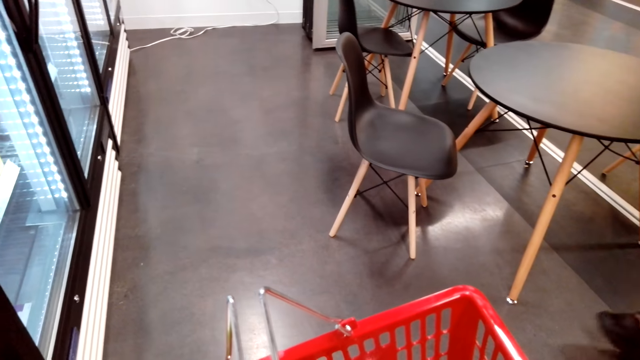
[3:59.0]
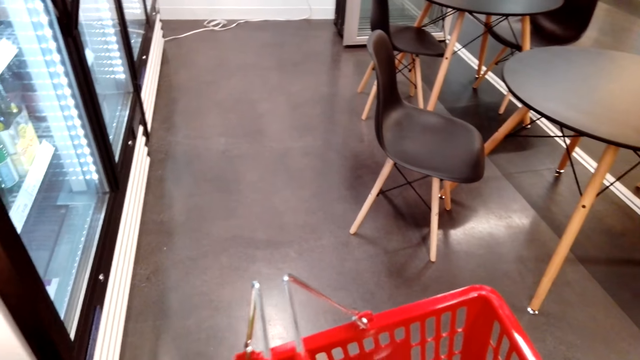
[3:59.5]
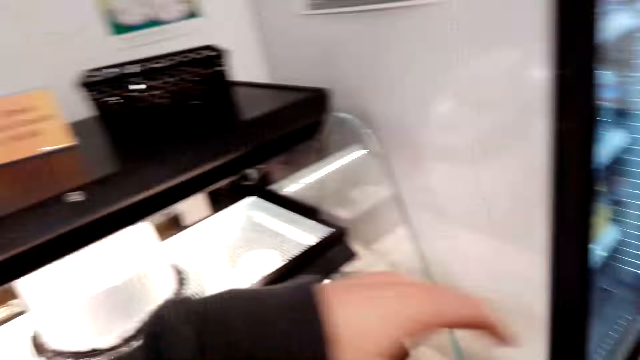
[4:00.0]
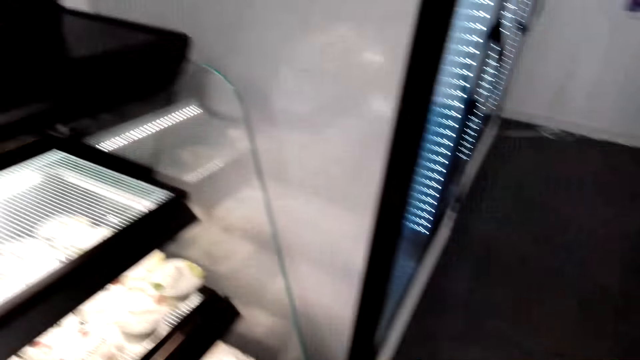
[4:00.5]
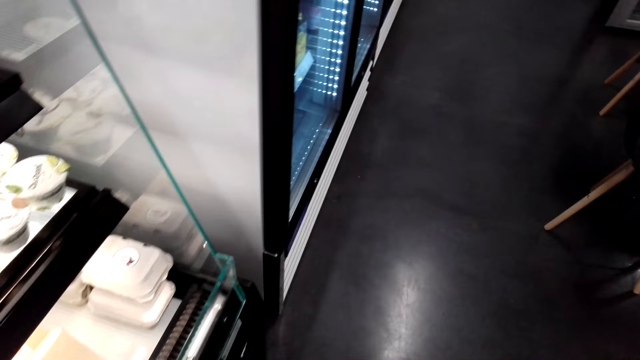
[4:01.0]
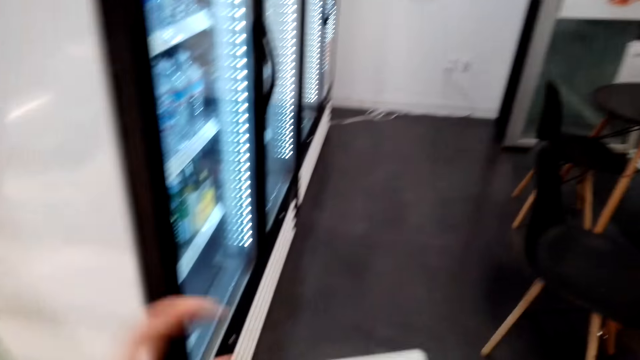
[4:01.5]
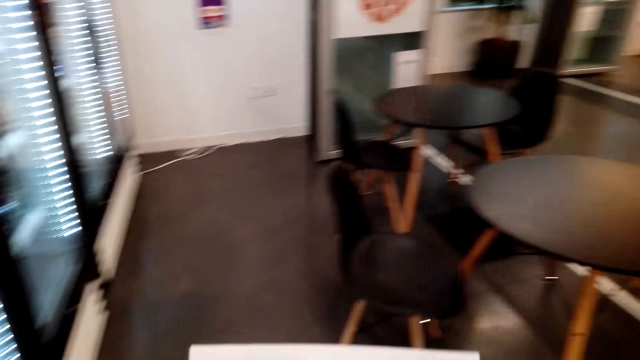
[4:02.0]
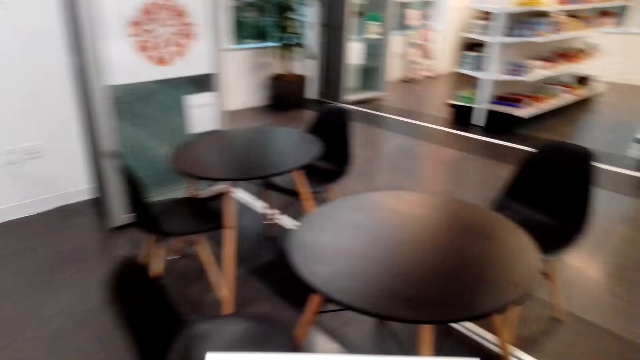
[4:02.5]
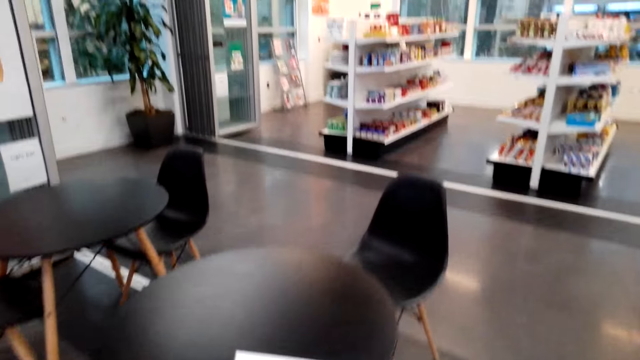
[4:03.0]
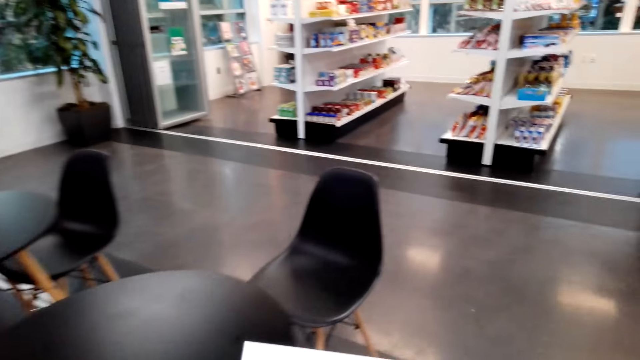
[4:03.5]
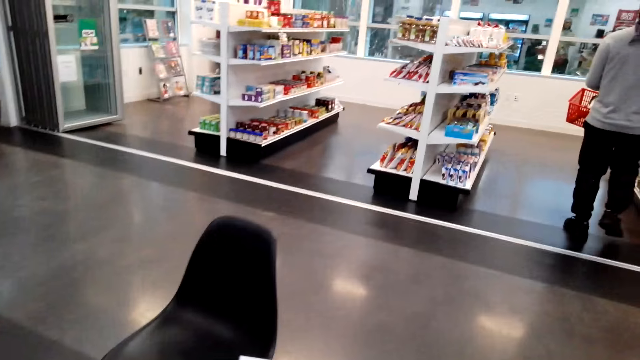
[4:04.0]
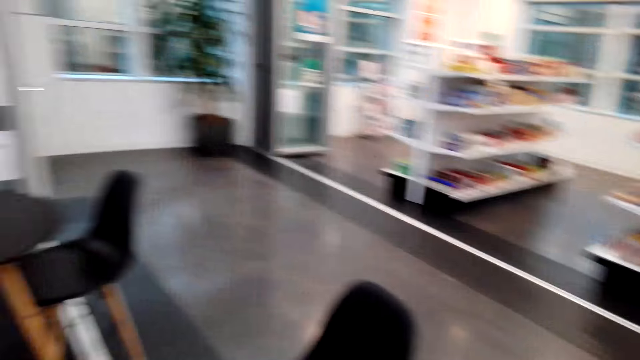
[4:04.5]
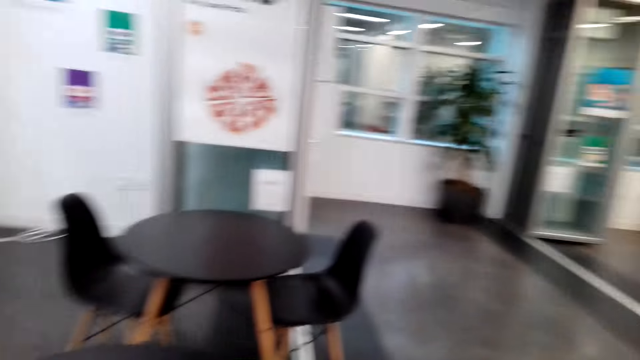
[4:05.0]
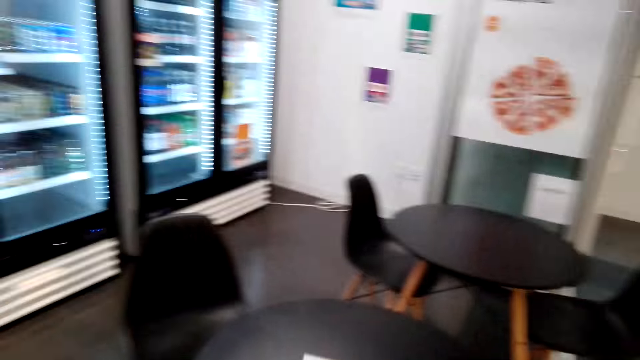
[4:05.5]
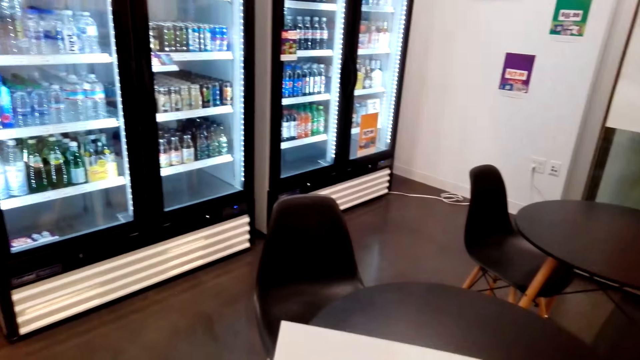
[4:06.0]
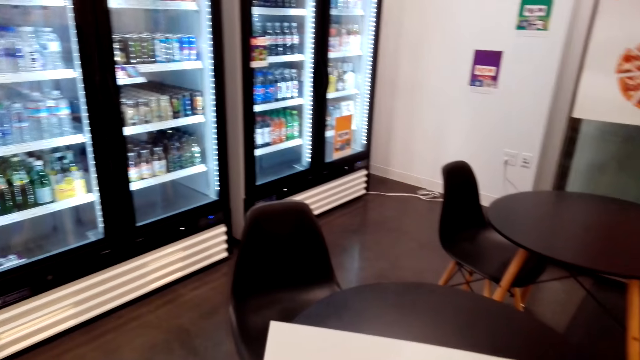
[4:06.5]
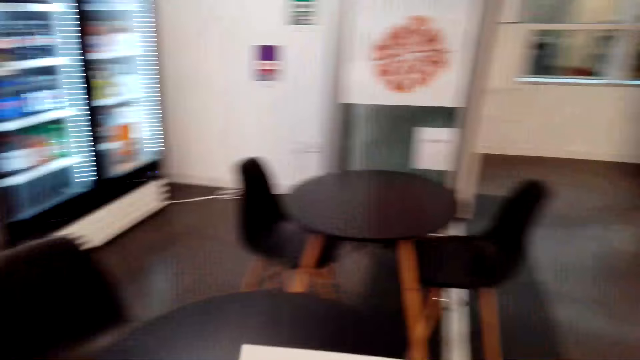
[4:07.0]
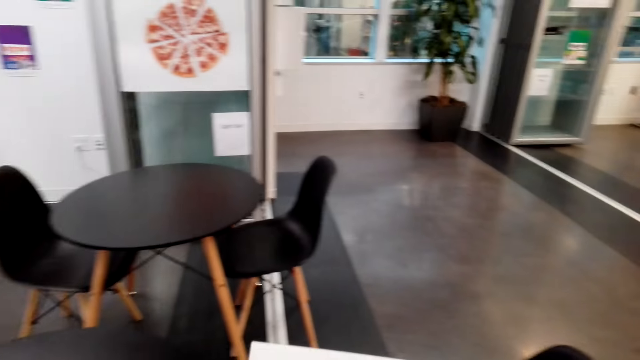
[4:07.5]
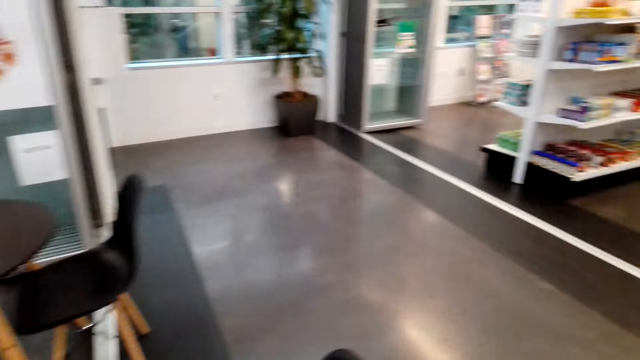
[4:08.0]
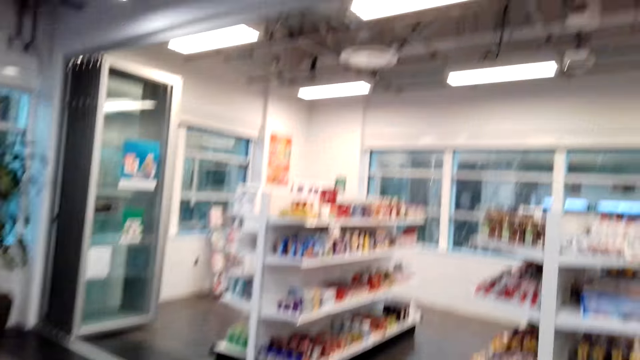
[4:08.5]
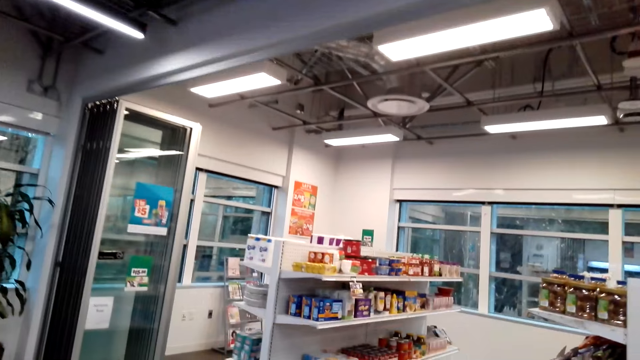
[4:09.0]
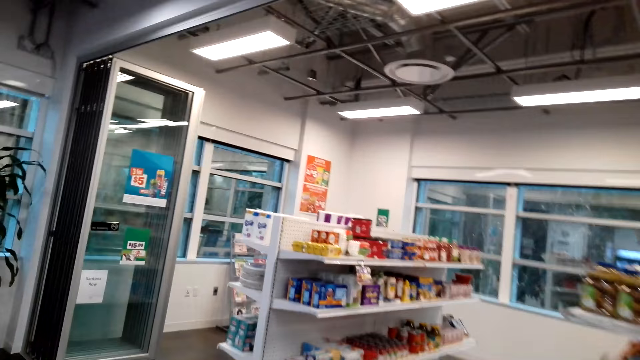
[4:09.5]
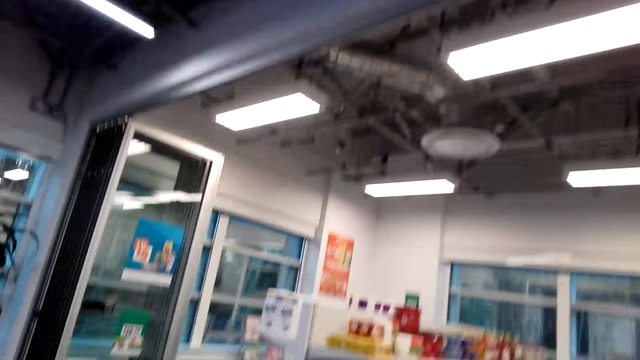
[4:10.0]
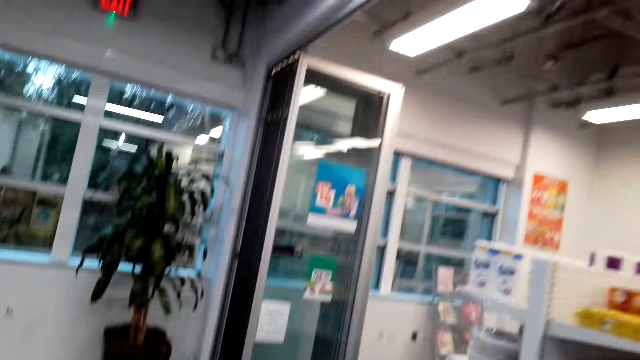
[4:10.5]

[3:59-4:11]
The camera wearer picks cakes. They walk towards the shelves again.

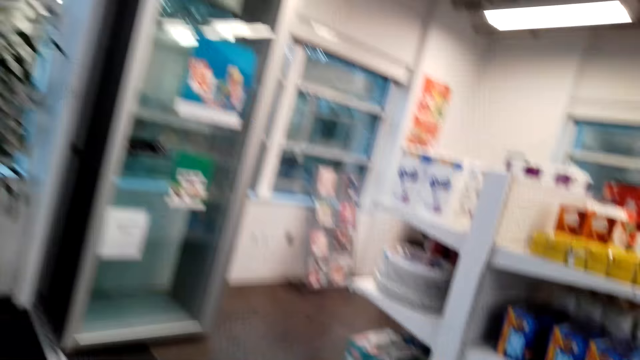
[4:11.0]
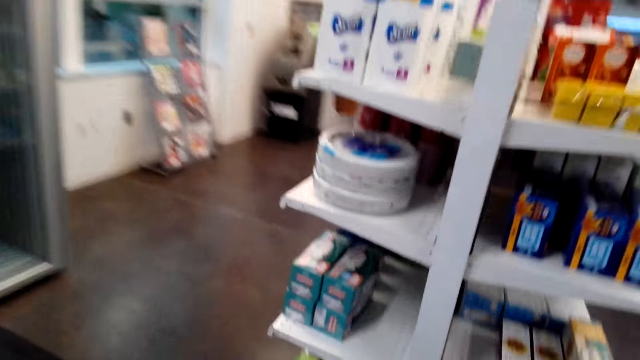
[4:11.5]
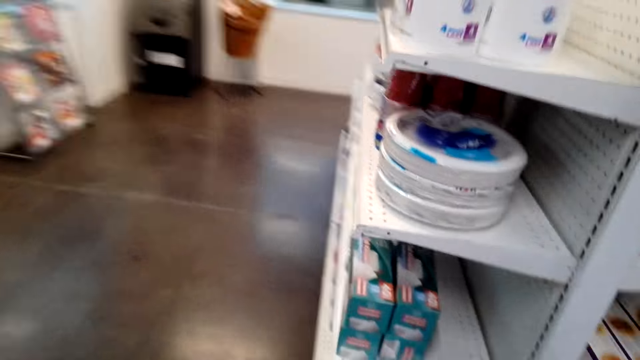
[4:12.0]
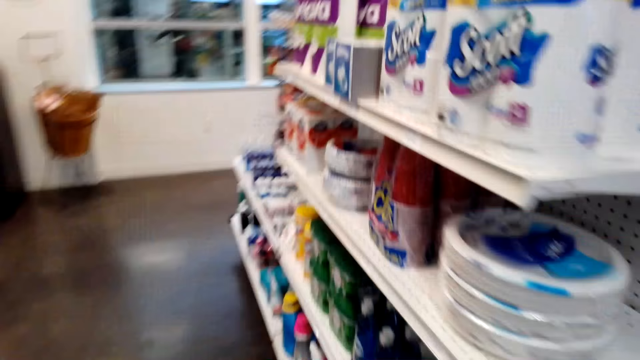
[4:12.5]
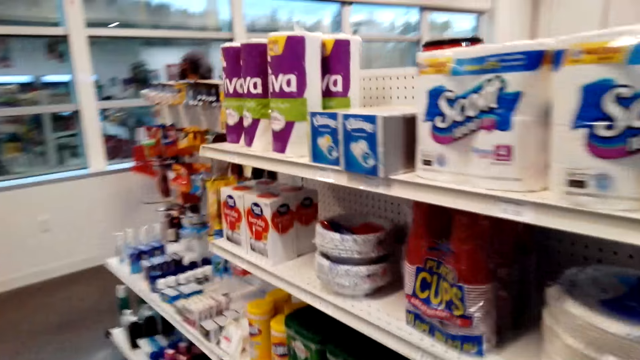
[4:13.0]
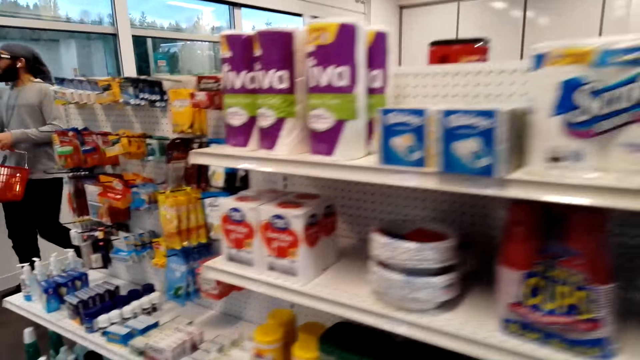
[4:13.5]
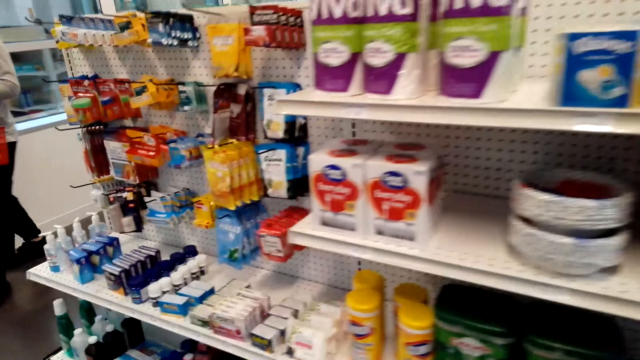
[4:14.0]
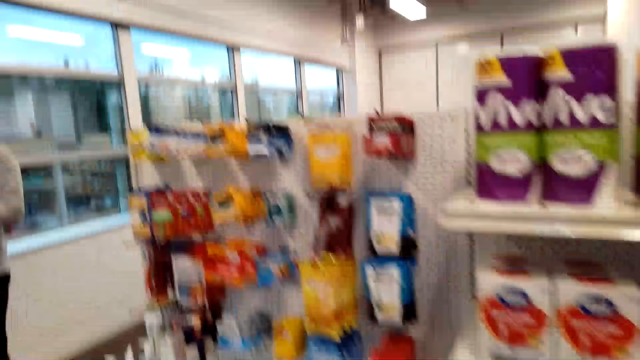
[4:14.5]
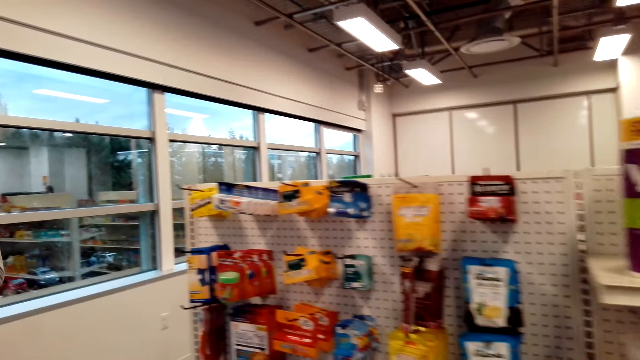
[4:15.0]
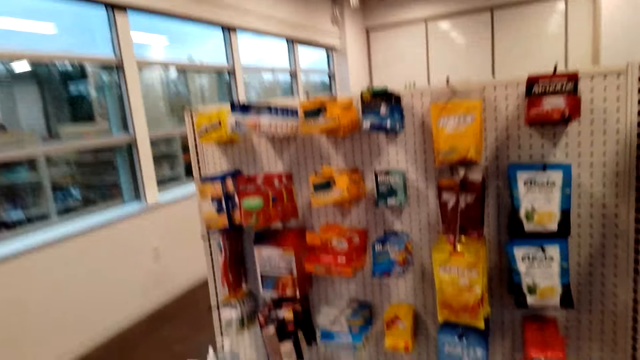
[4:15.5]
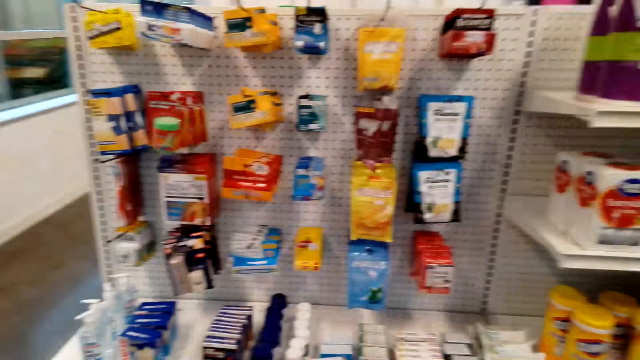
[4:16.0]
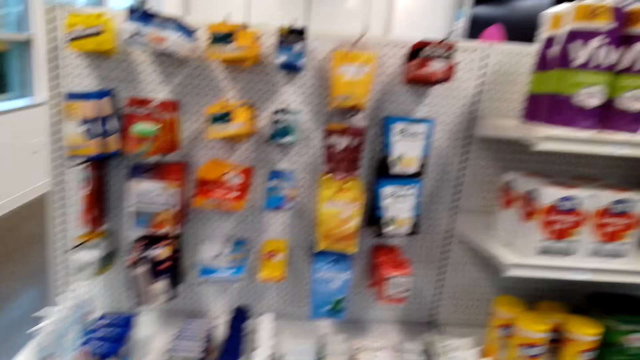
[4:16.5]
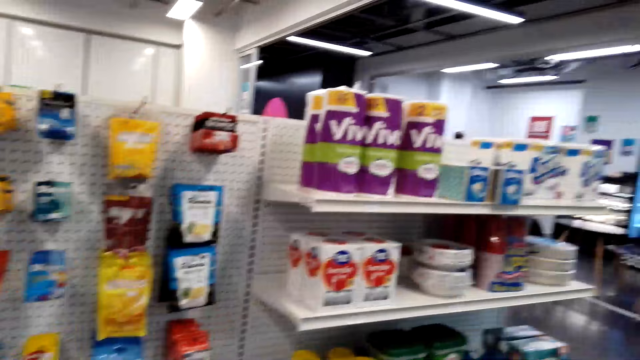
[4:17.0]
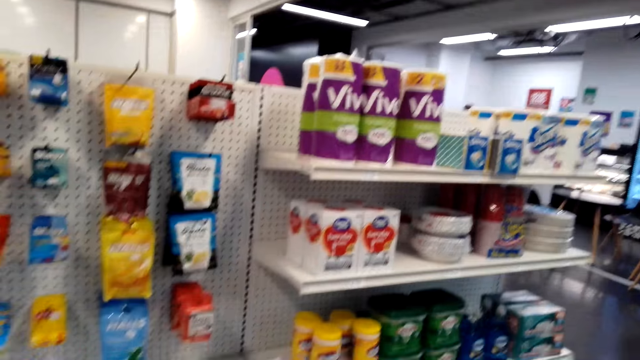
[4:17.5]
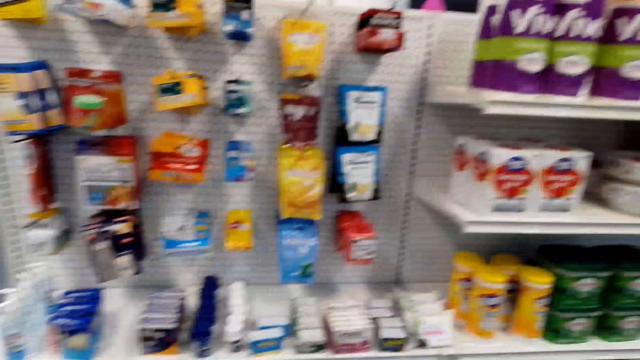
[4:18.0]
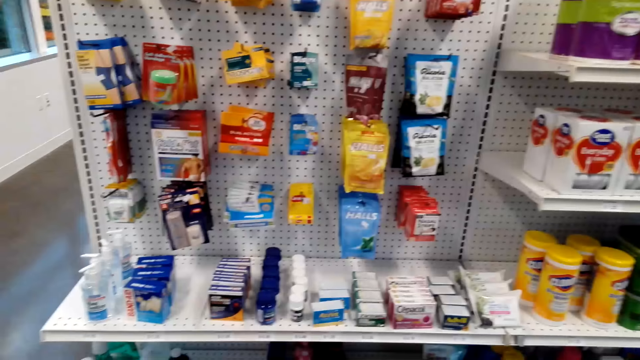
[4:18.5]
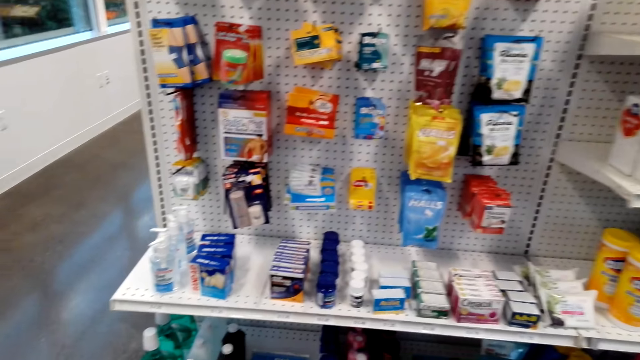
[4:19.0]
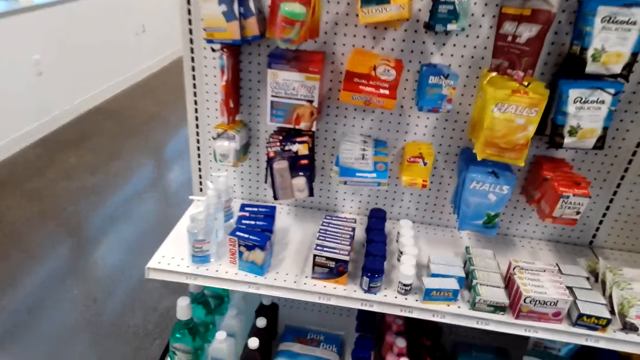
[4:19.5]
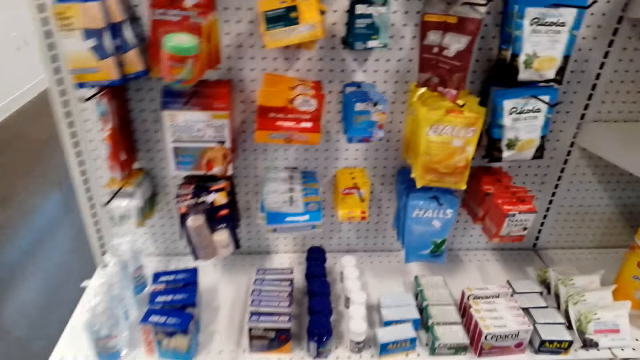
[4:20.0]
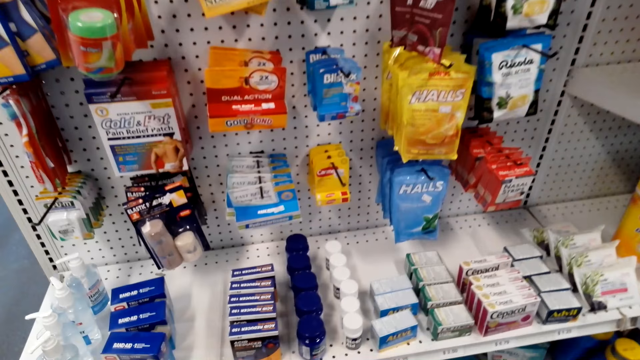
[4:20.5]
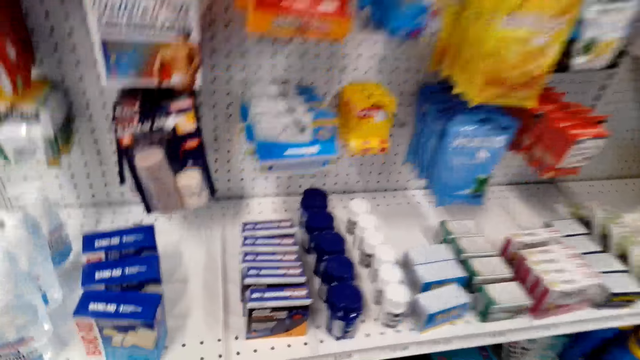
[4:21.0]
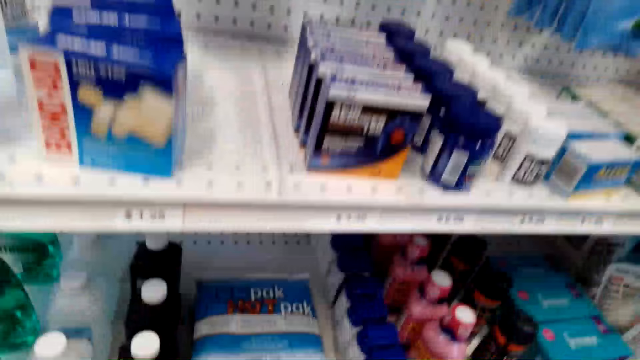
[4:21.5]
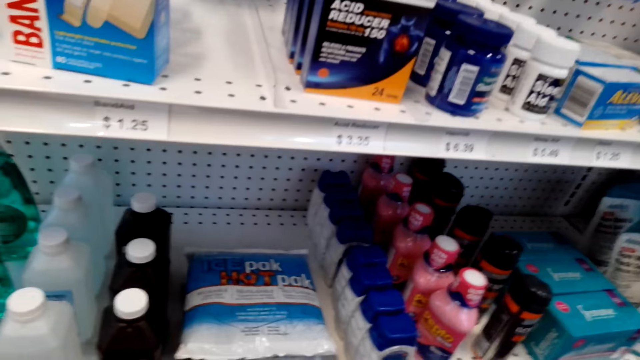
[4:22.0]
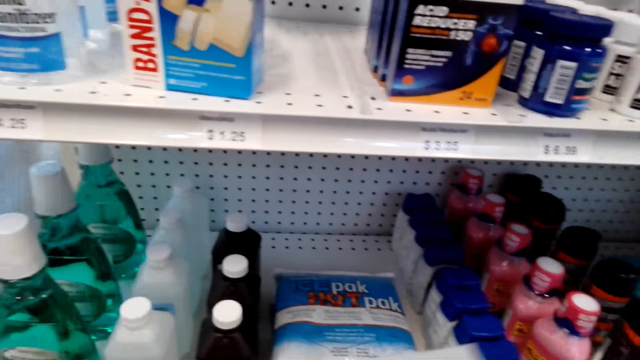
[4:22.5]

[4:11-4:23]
The camera wearer looks at the items on the shelves.
